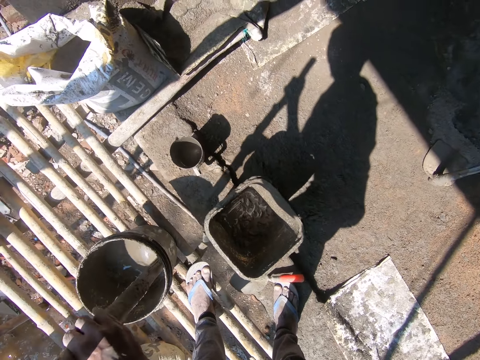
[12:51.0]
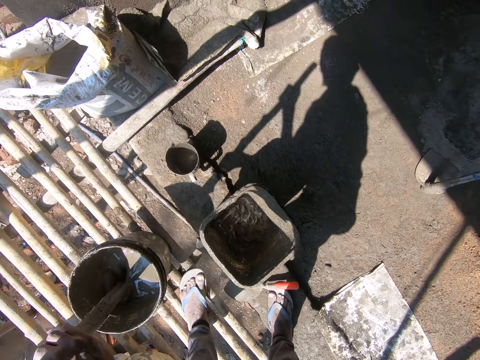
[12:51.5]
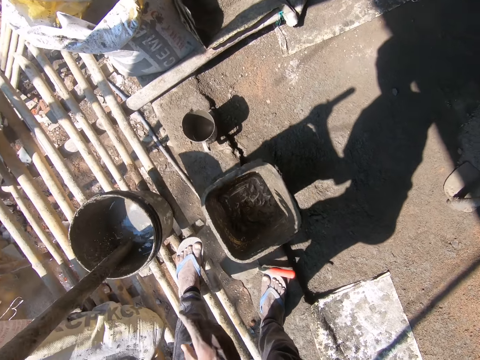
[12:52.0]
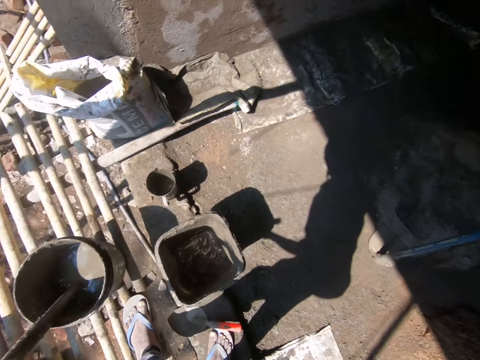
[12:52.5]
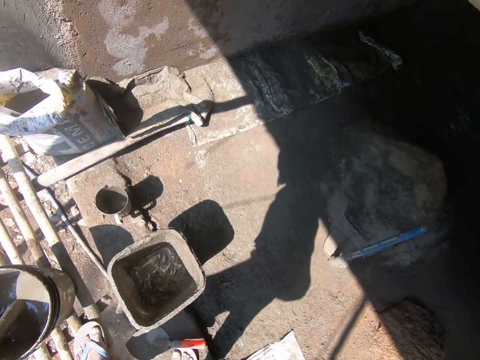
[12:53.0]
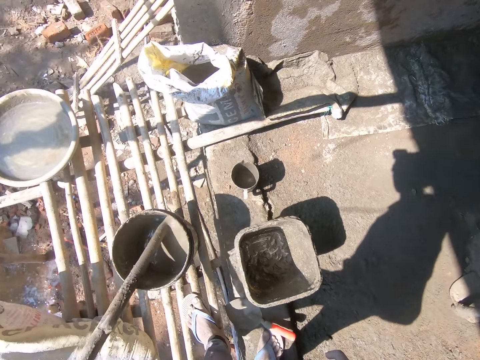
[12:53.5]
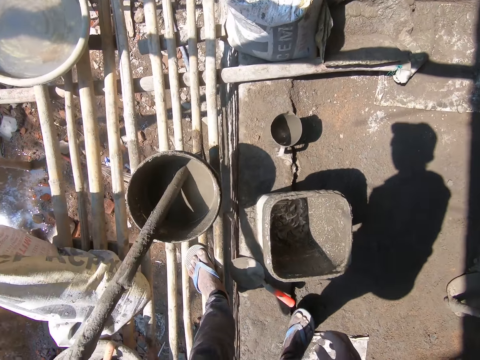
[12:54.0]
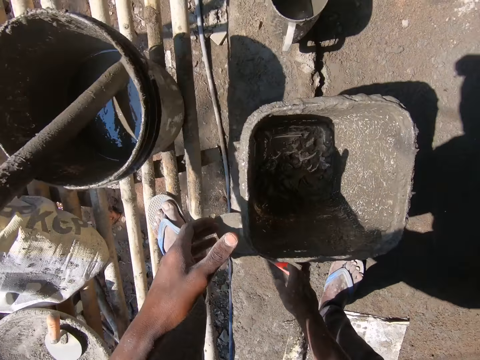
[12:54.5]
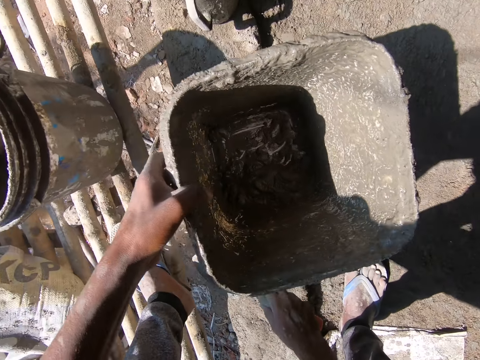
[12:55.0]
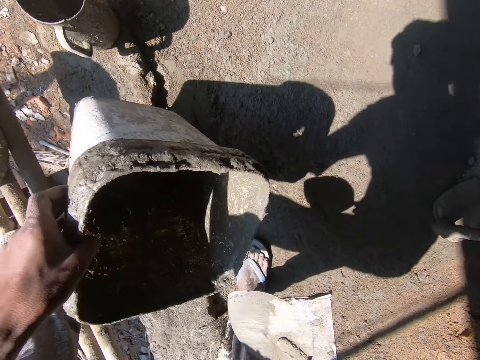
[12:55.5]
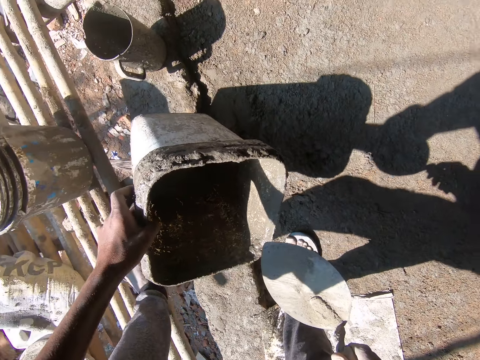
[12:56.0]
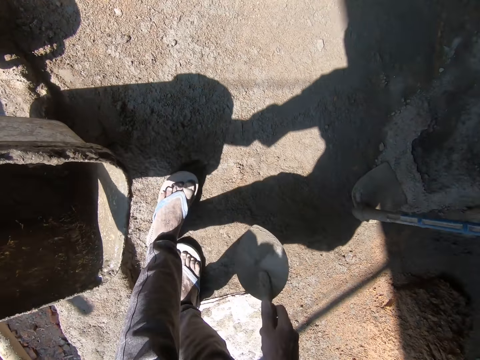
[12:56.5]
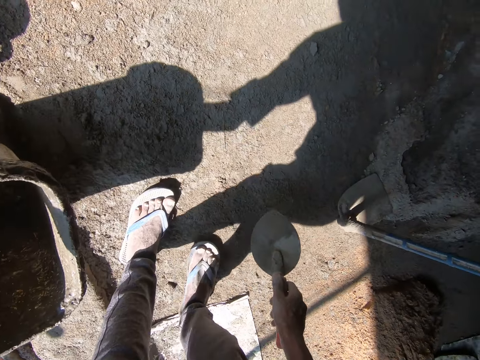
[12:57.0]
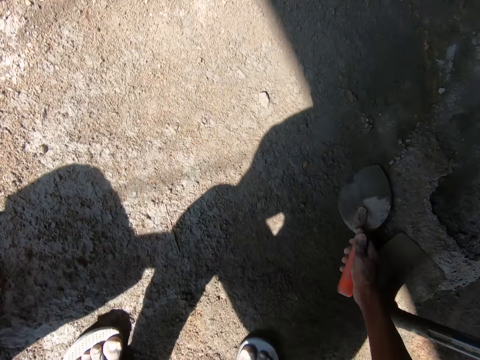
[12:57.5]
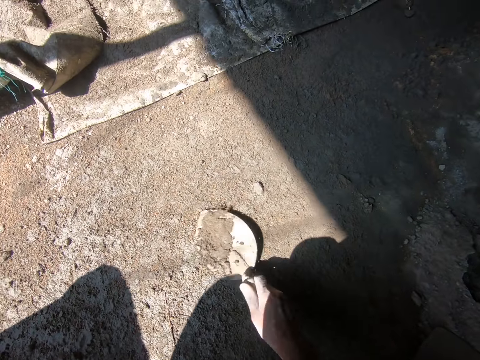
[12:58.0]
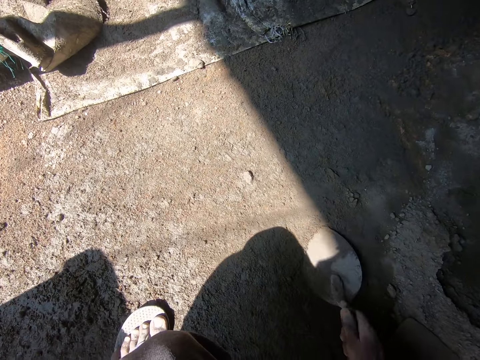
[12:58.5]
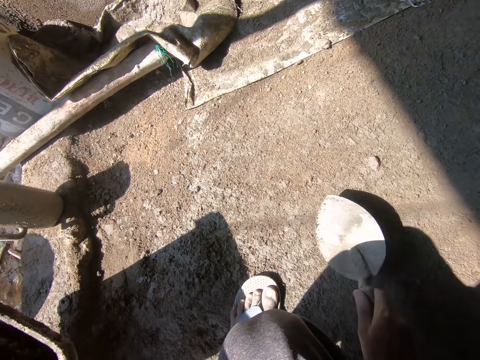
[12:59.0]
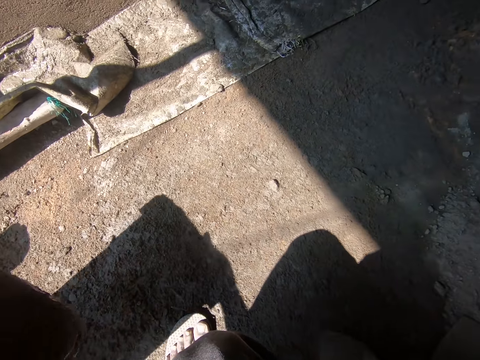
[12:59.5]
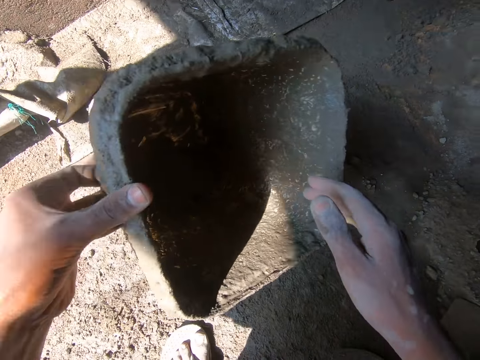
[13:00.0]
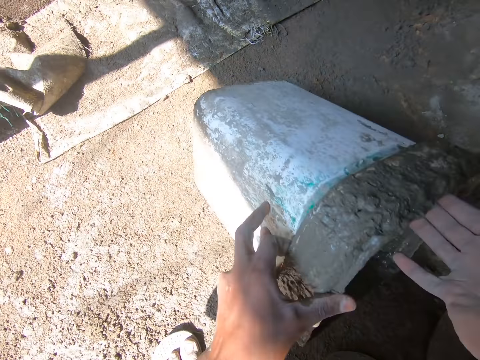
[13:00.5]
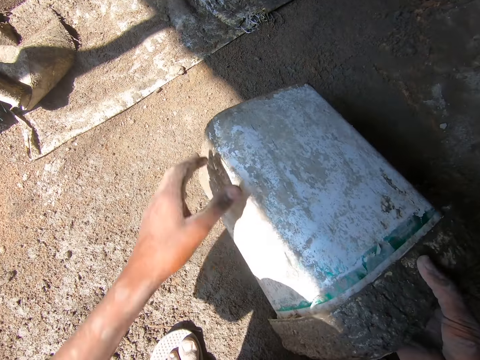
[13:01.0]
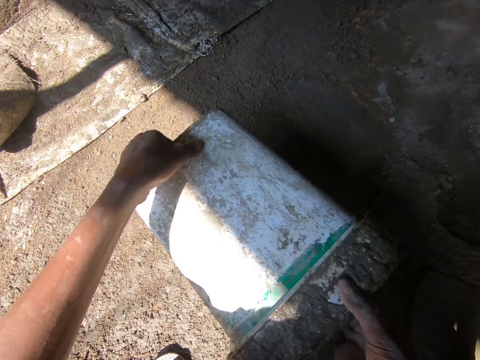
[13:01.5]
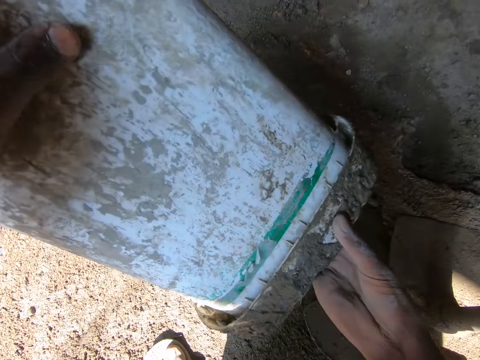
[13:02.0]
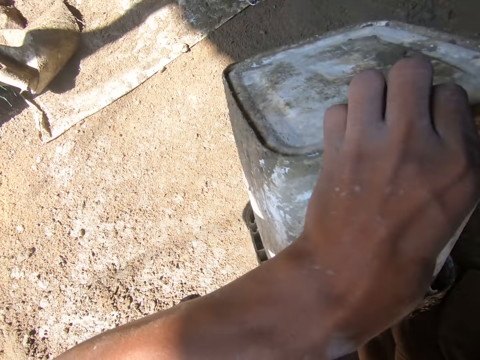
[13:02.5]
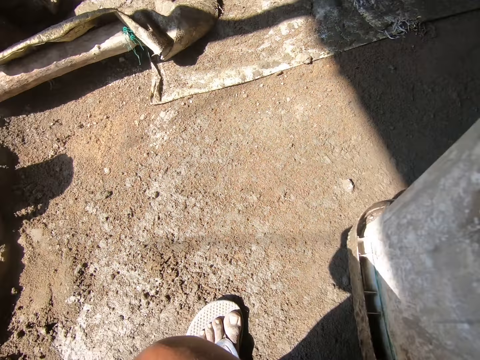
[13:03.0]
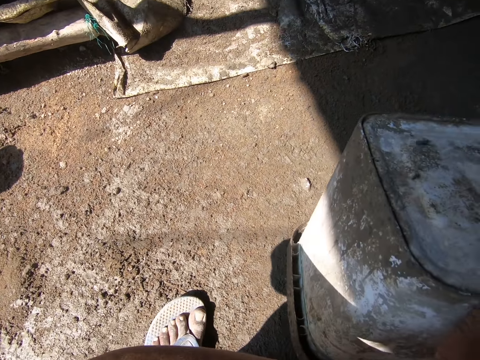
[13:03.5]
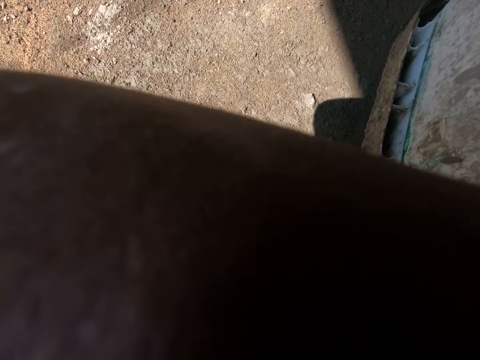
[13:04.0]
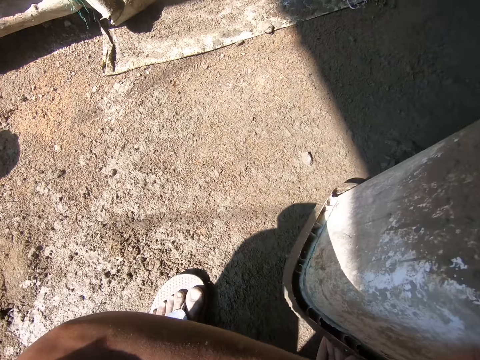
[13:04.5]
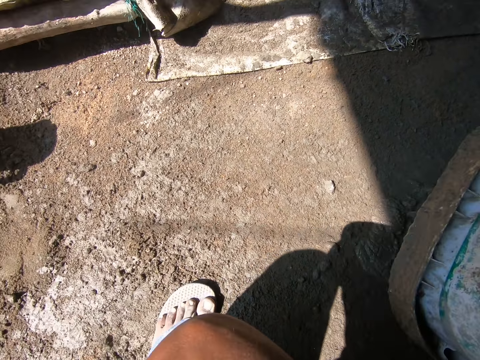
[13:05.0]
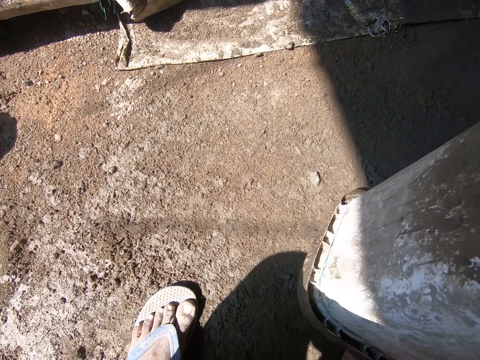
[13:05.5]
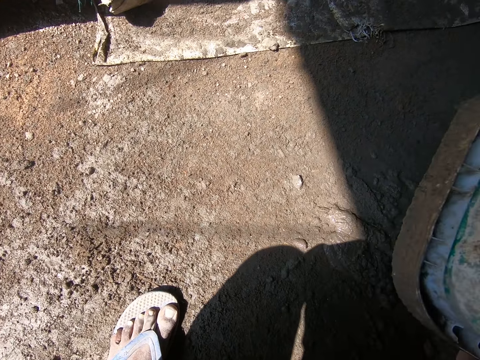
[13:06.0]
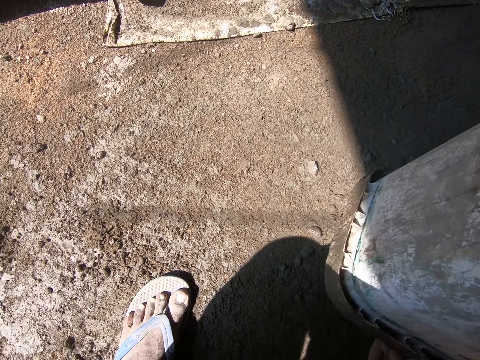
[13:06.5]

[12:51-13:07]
The camera wearer holds the other bucket with his other hand. He looks at the bucket. He holds the trowel in his other hand. He collects sand together. He scrubs the floor with the trowel. He holds the bucket. He turns the bucket in his hands upside down. He hits the bucket on the floor.

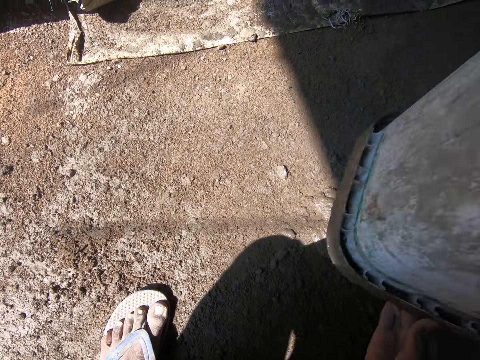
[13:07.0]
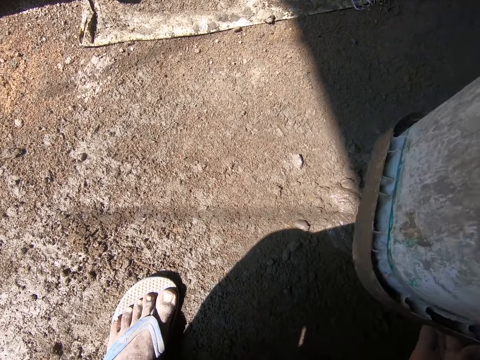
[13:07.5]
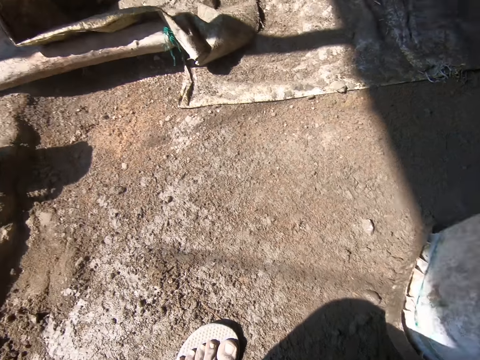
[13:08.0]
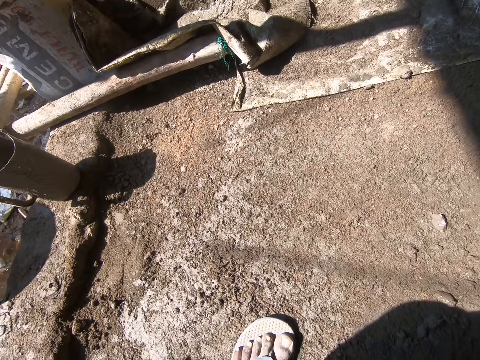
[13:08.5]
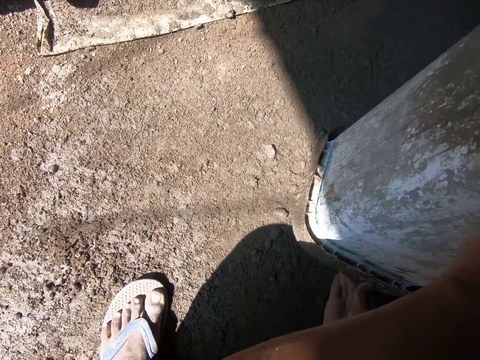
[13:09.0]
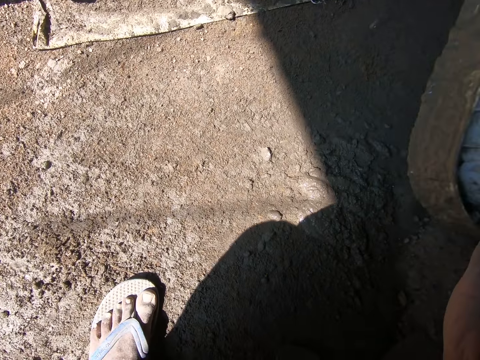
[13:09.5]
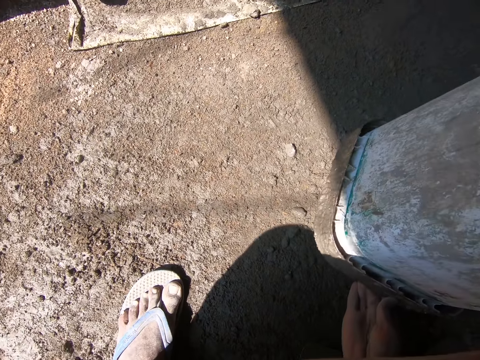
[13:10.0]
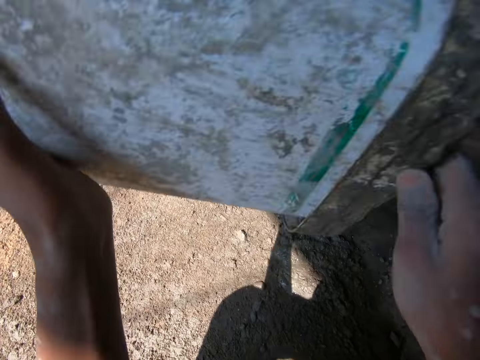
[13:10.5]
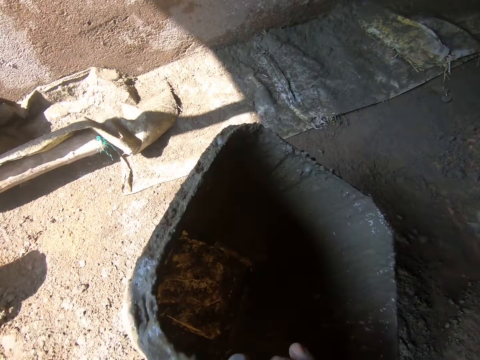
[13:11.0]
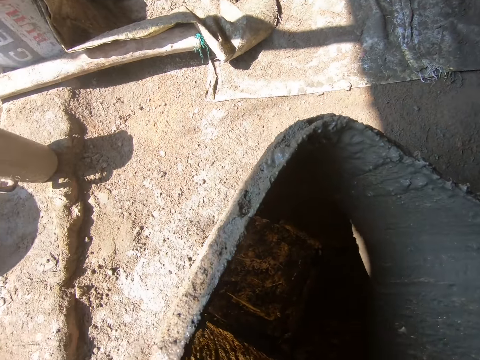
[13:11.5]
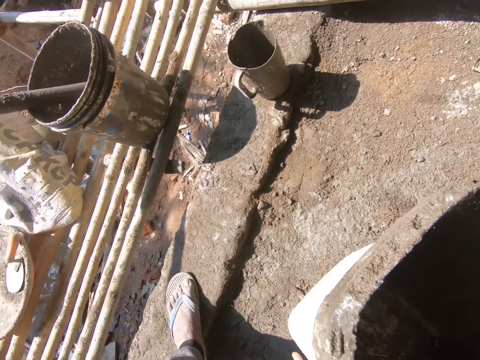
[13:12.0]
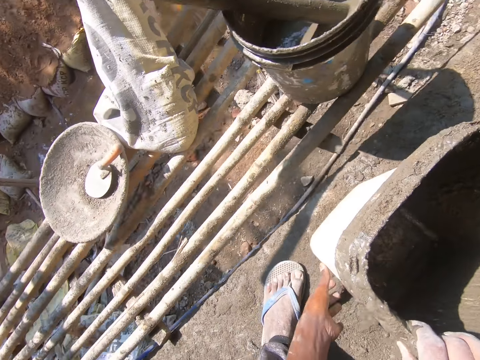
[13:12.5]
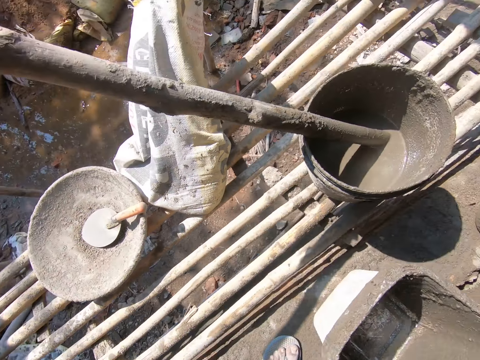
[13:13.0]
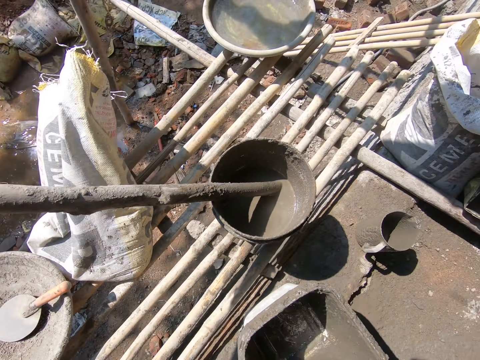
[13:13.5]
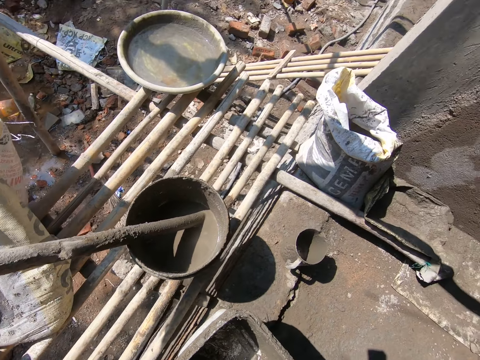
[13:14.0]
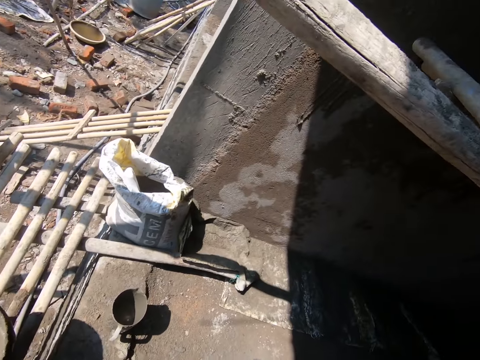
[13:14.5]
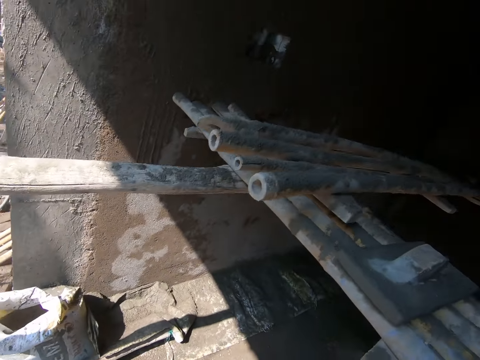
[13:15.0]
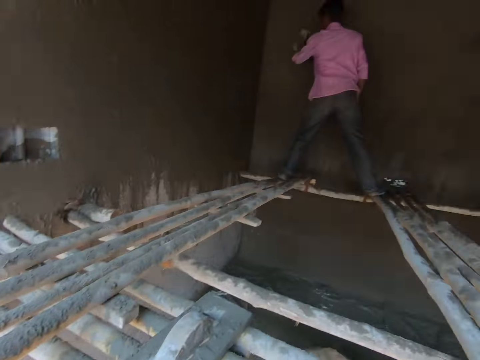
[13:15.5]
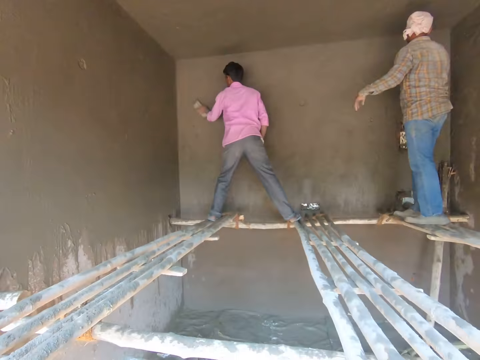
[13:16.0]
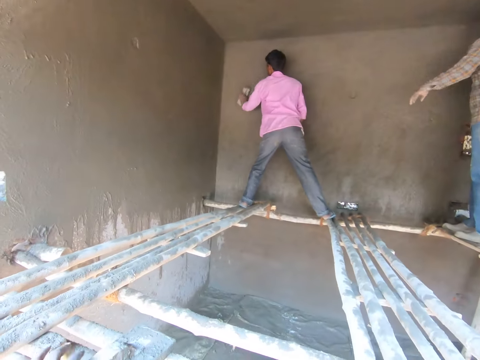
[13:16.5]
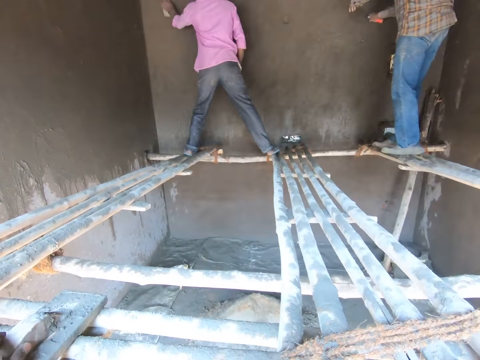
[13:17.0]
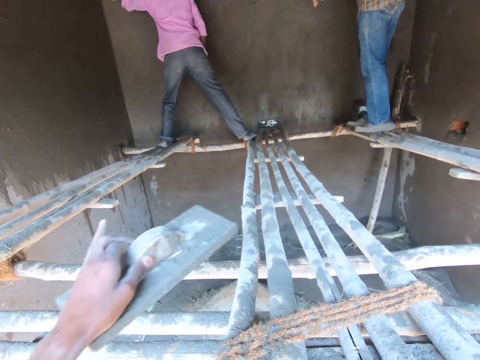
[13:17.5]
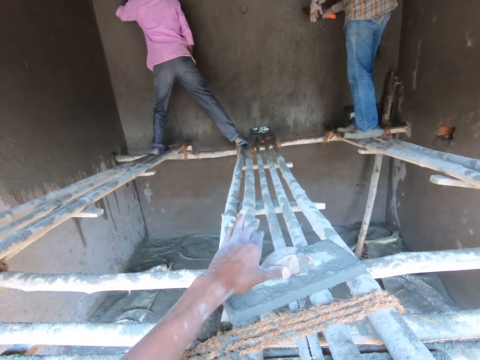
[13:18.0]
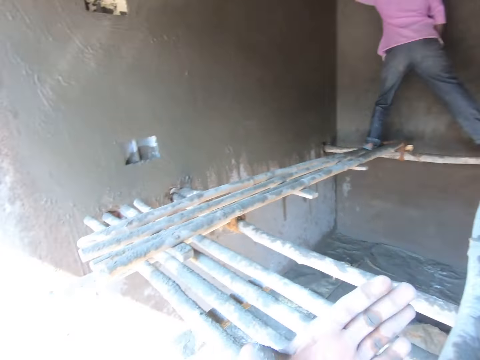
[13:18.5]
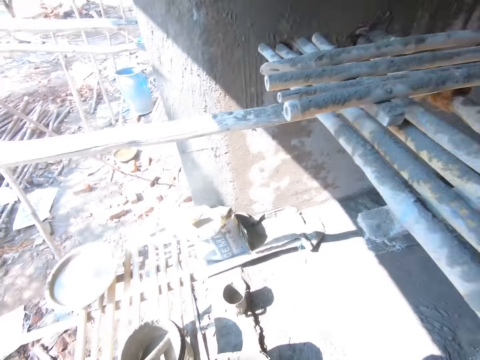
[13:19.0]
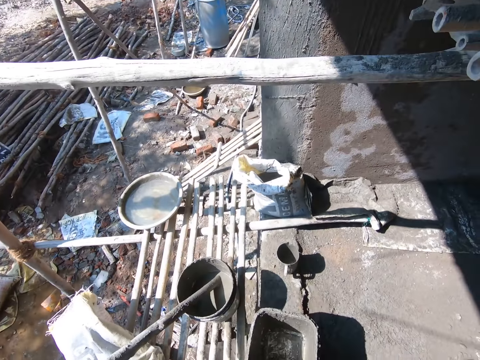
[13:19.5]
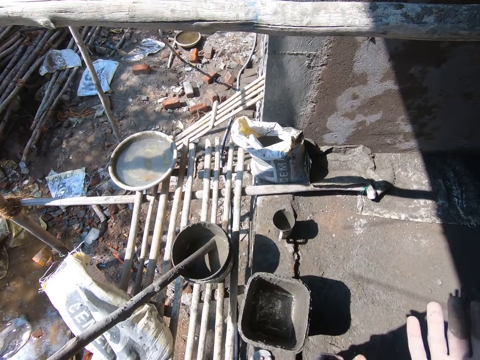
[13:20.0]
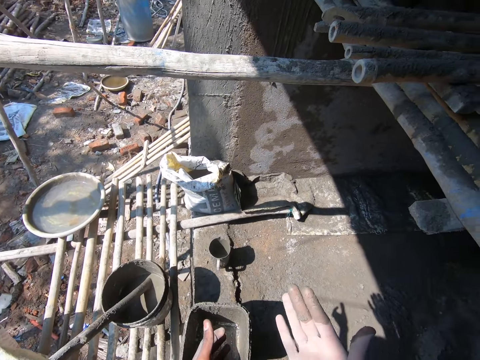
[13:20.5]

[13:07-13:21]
The camera wearer interacts with a person. They look at the bucket. They turn the bucket upright. They place the bucket on the floor. They hold the bucket. They move the rectangular smoothening wood on the ladder. They look at the hands.
